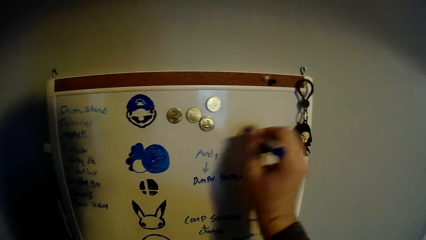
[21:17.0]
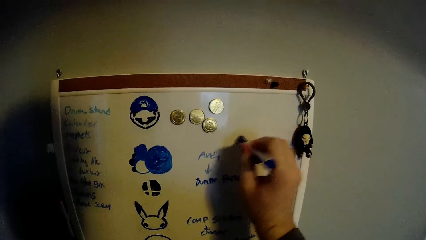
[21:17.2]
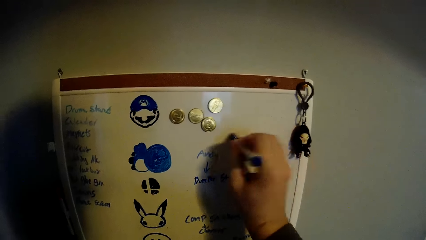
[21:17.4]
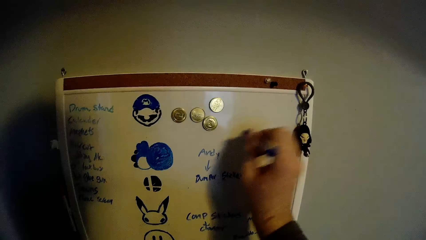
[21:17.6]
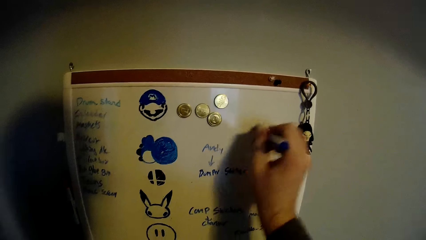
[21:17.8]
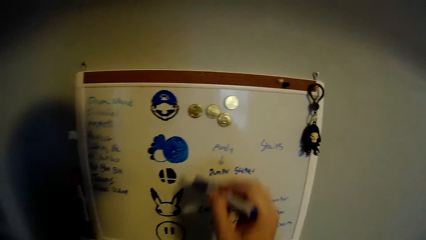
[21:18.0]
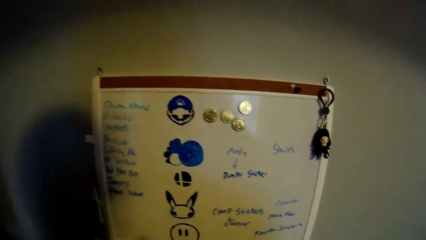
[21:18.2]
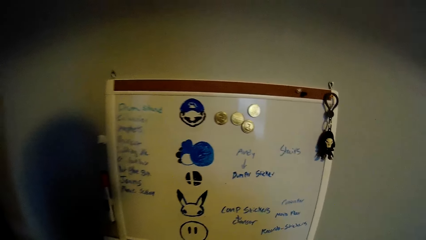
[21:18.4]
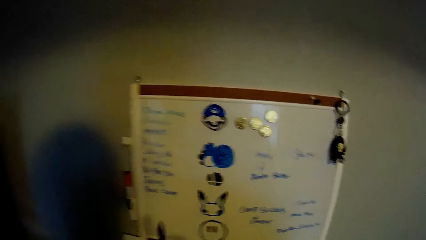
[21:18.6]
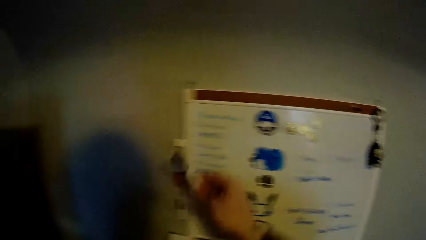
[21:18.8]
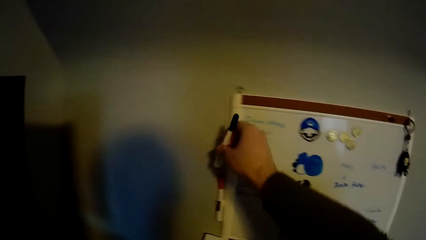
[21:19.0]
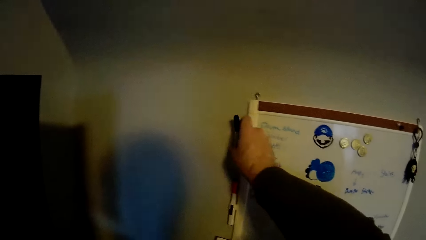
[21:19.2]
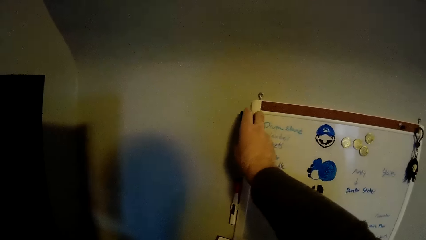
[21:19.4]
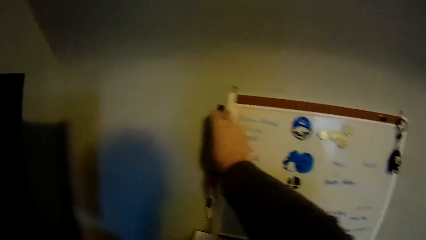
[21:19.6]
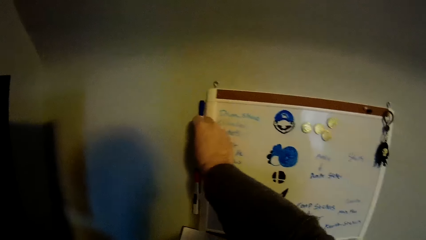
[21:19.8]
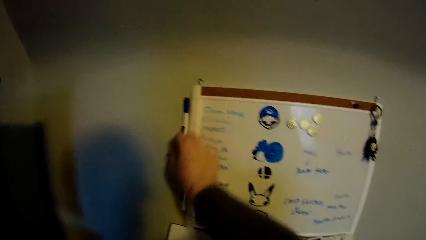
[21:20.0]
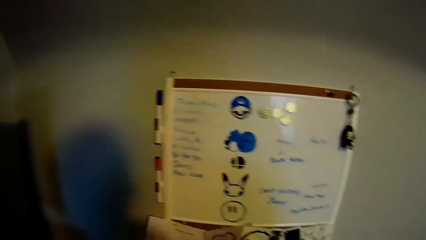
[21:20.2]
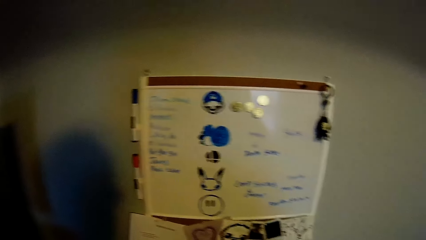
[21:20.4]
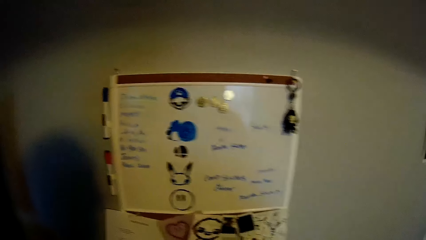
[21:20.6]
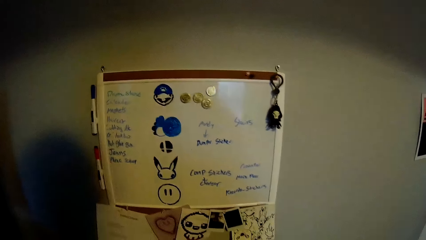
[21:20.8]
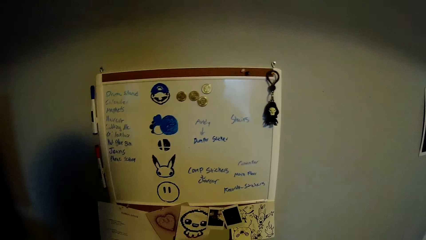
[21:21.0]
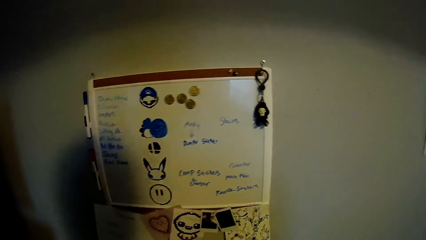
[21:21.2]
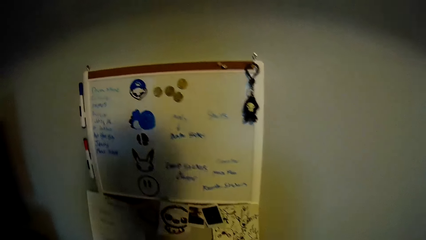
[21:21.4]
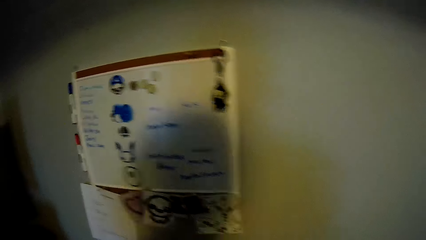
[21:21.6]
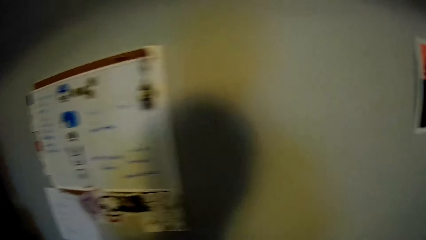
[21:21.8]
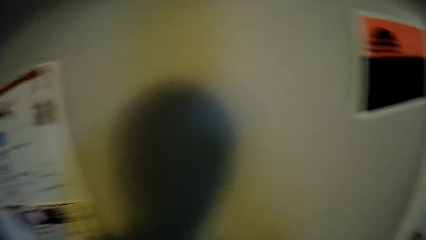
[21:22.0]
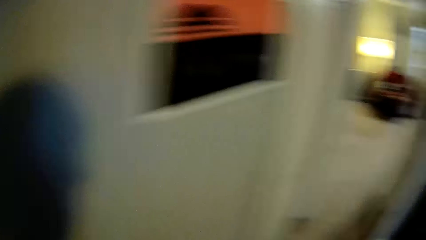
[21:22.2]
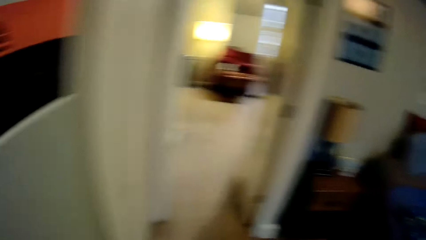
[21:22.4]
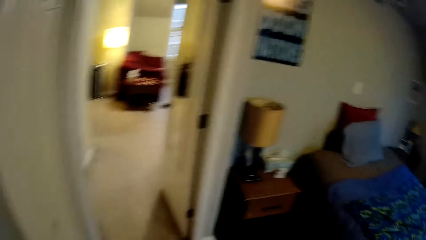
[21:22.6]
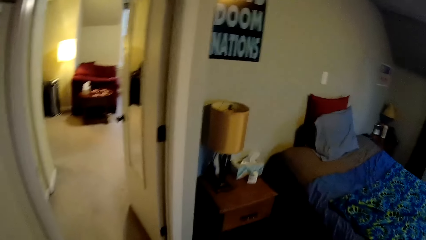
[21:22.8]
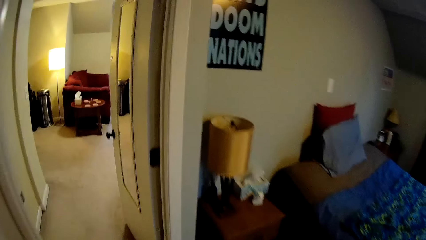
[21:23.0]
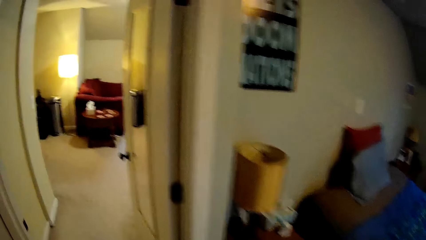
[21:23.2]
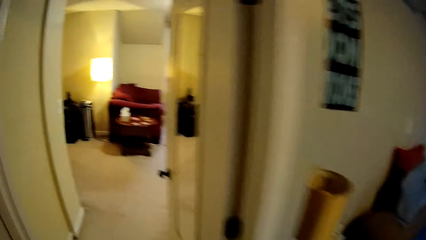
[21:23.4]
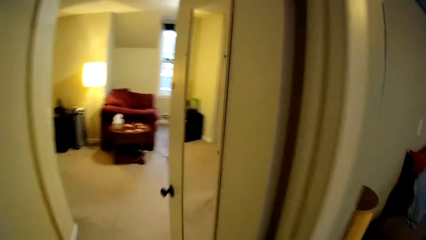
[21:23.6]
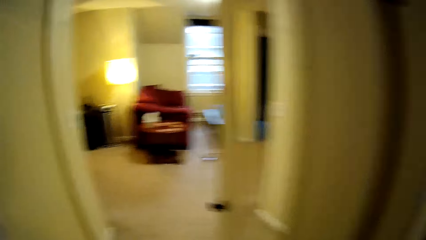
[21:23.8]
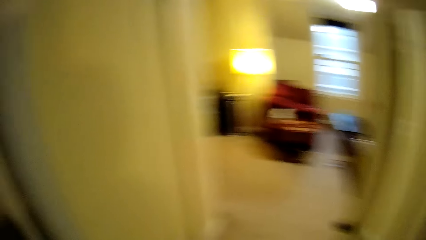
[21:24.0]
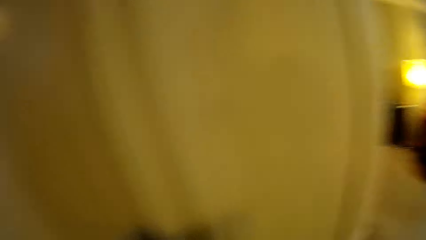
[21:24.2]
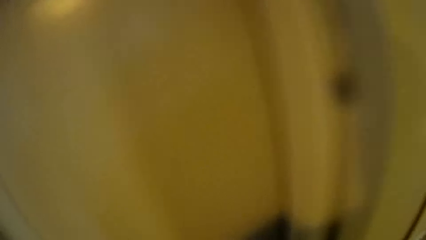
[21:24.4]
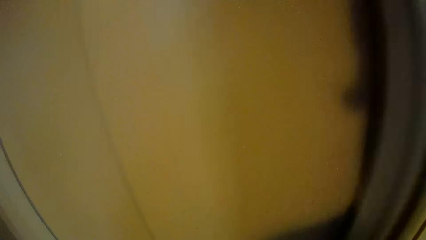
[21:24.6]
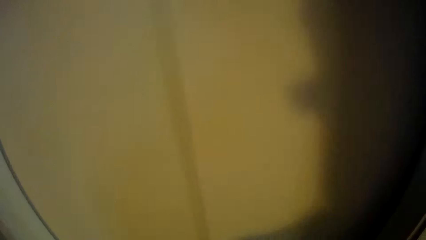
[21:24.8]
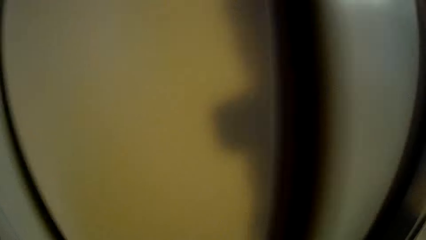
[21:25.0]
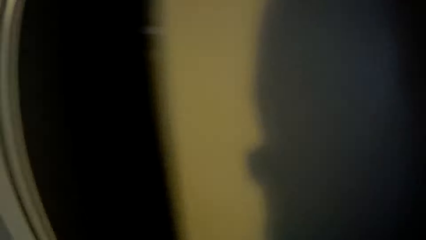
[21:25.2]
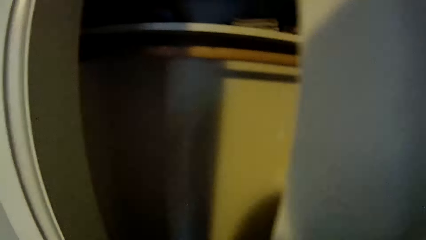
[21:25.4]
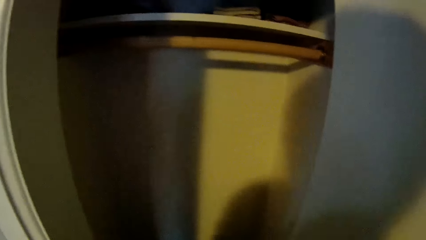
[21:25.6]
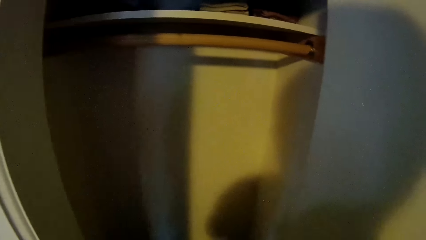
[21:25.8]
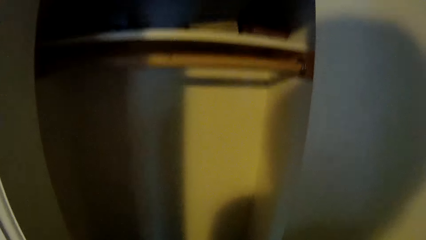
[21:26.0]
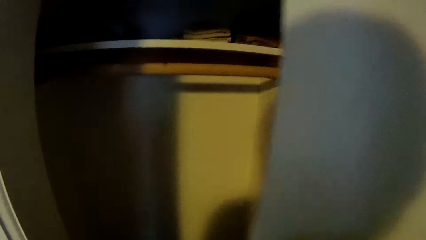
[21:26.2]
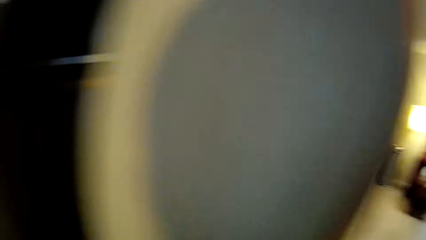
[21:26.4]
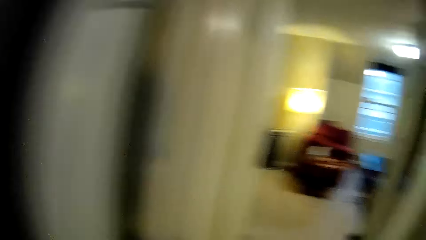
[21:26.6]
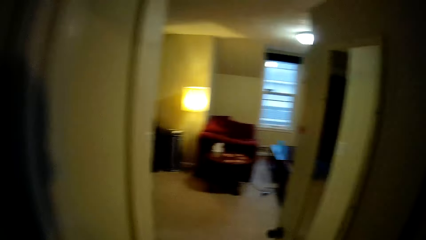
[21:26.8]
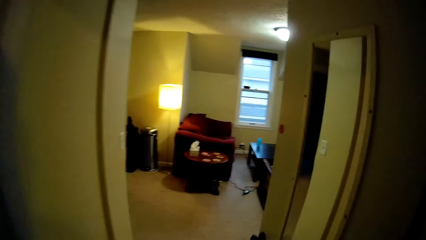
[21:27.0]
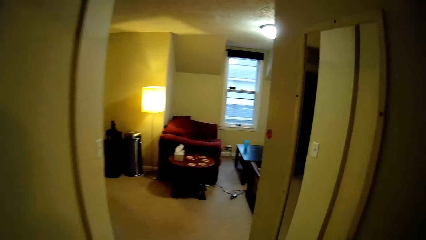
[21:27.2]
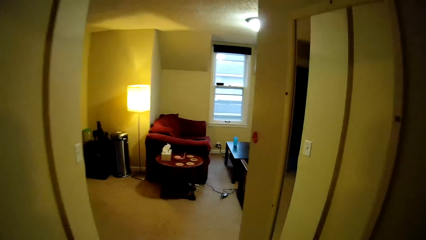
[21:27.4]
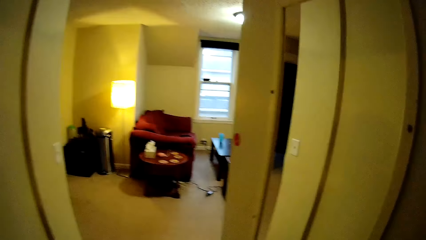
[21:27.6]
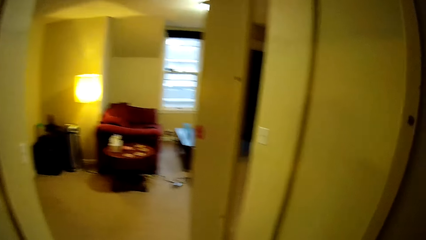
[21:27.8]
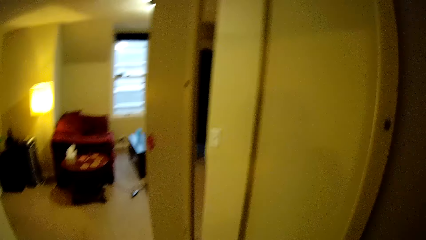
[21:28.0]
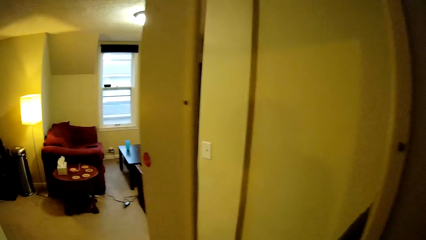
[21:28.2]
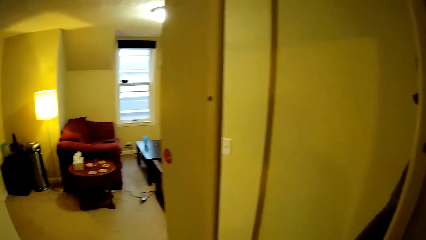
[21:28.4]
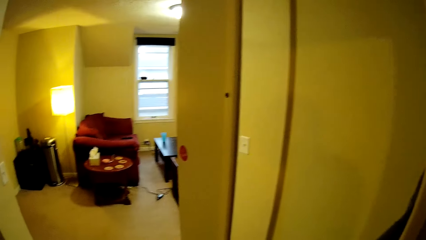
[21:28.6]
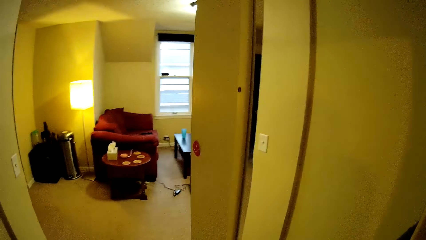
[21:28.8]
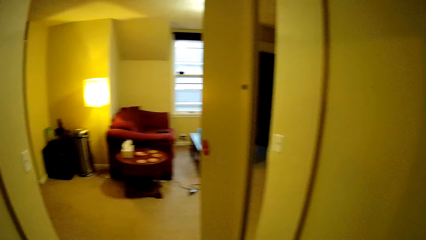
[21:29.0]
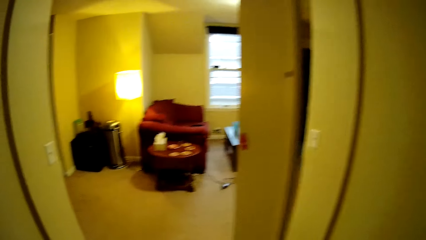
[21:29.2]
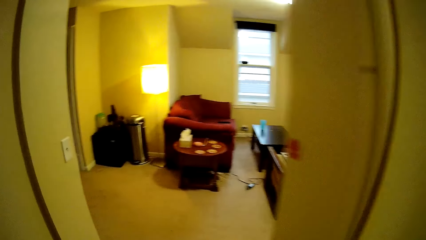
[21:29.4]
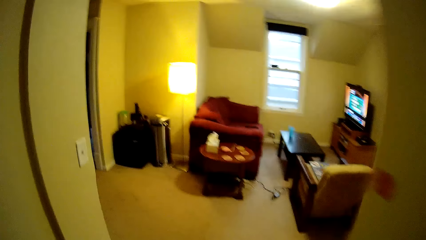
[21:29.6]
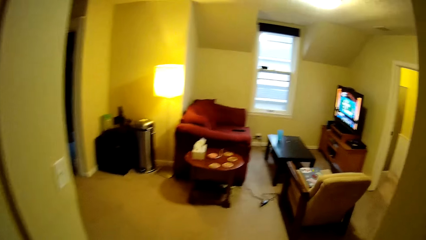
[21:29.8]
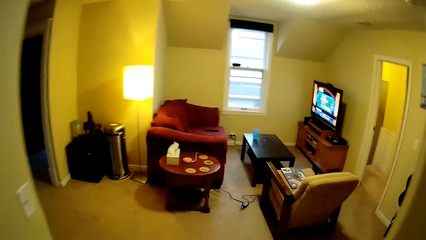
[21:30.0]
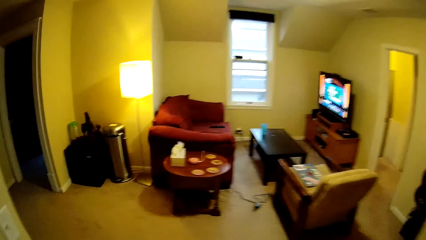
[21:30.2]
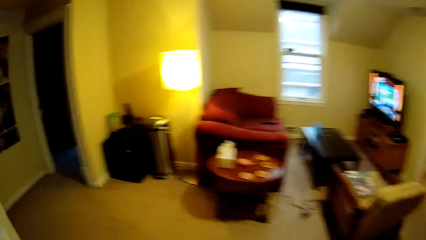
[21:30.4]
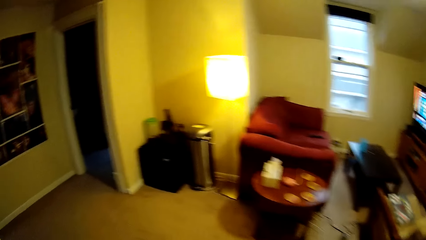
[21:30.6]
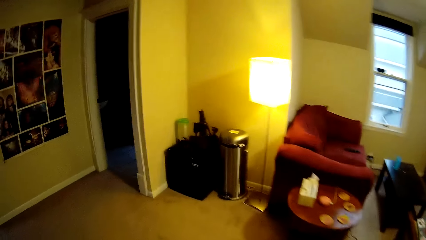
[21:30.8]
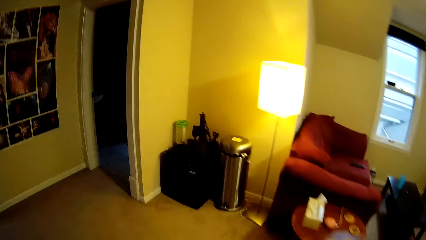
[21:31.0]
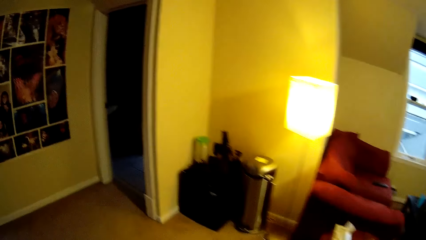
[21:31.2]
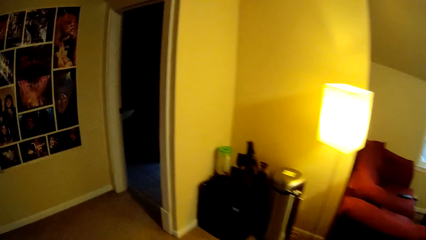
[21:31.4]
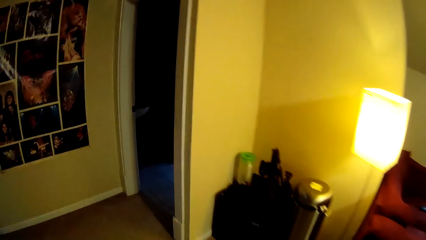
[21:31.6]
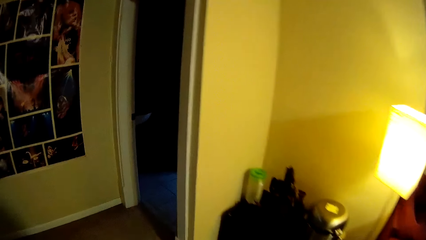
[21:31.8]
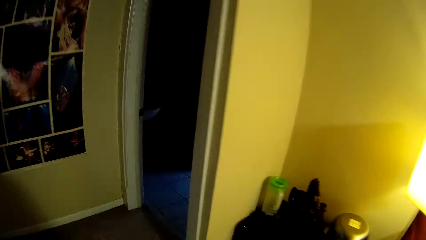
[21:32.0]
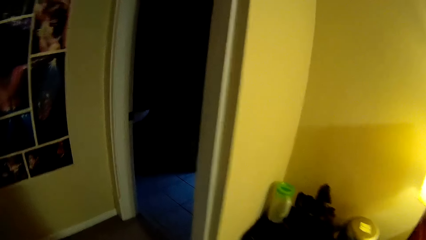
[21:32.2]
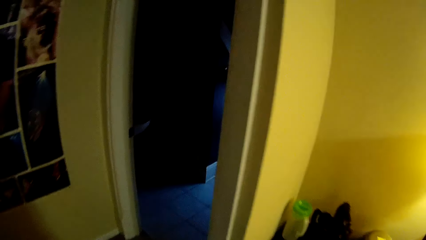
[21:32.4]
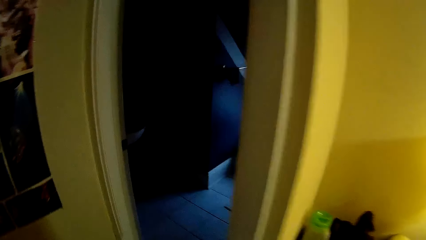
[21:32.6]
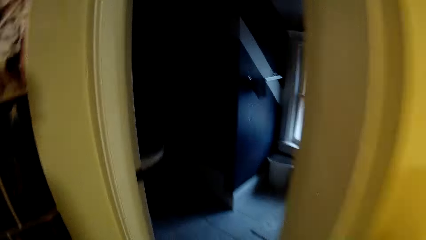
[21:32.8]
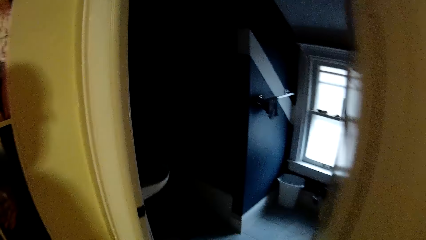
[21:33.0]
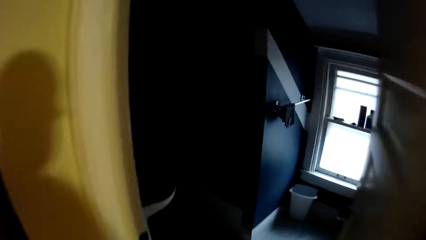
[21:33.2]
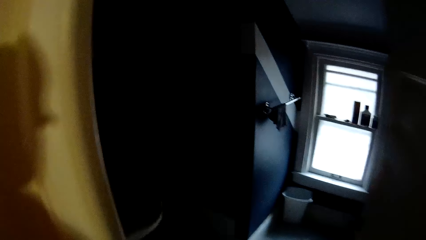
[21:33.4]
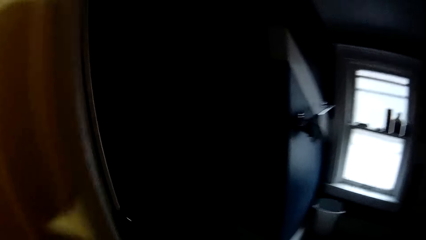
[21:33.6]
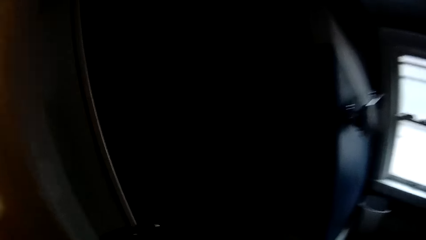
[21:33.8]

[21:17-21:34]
The camera wearer puts the eraser in the eraser holder on the wall. They walk in the house and look around the house. They open the wardrobe door and close the wardrobe door. They look around. They walk in the house towards the kitchen.
